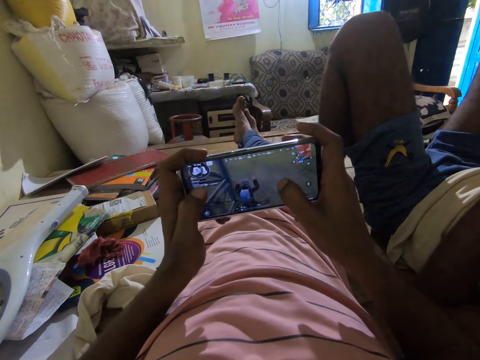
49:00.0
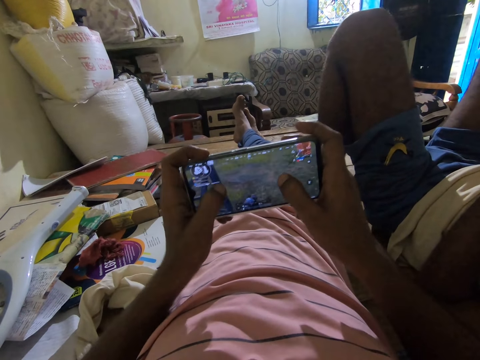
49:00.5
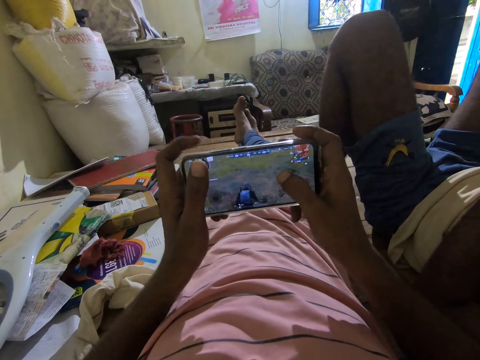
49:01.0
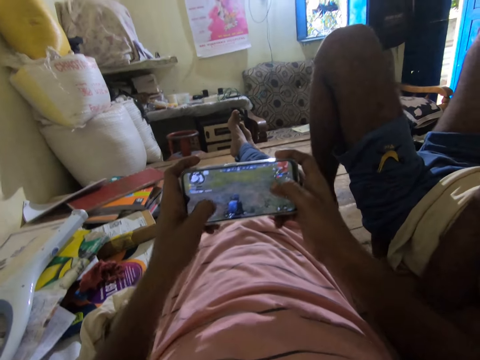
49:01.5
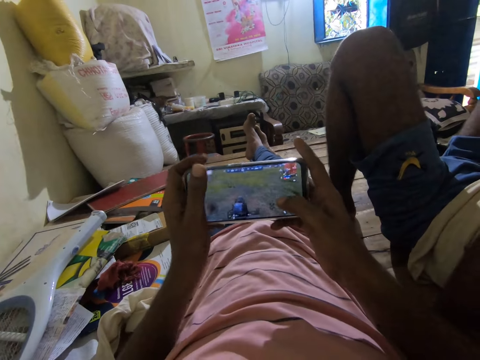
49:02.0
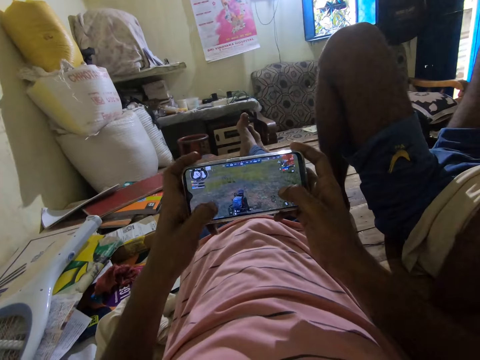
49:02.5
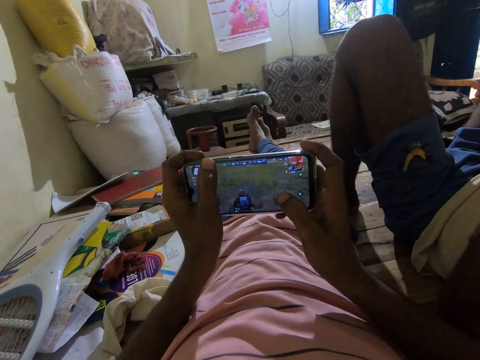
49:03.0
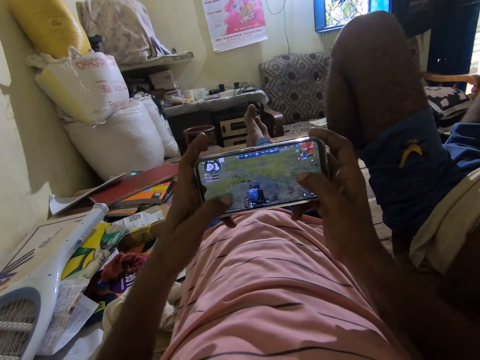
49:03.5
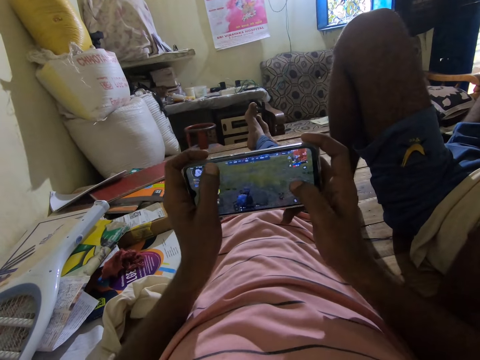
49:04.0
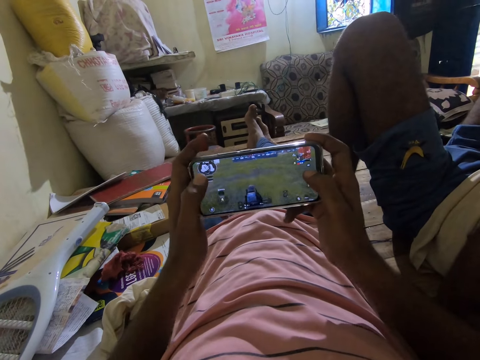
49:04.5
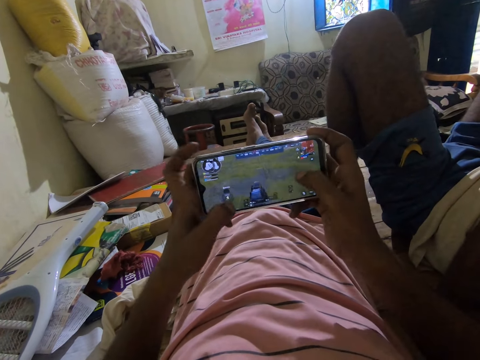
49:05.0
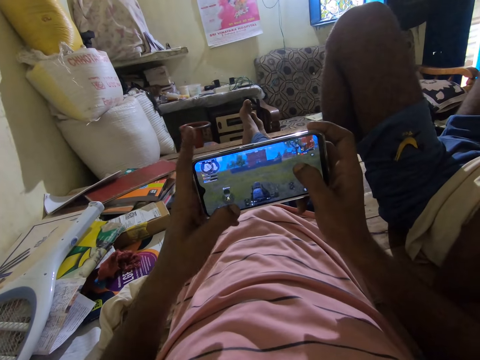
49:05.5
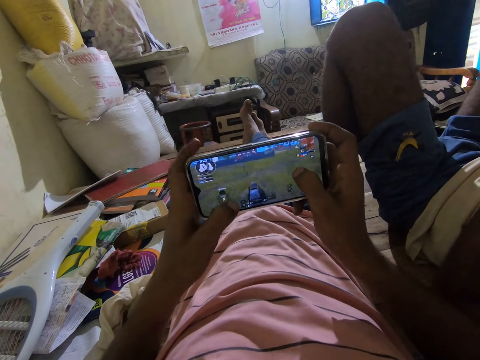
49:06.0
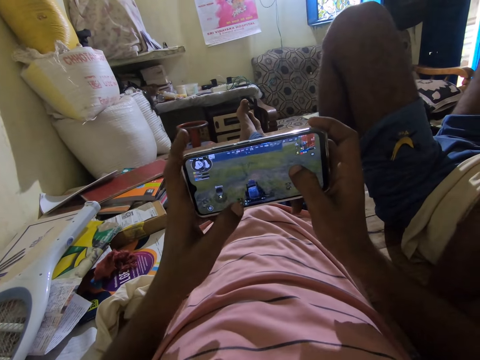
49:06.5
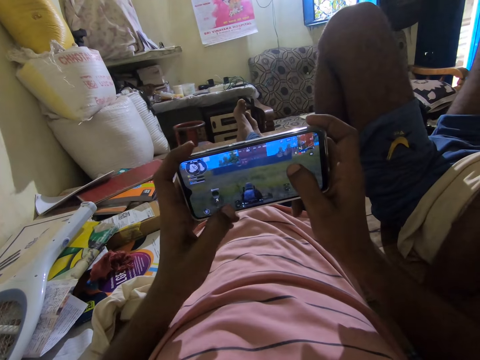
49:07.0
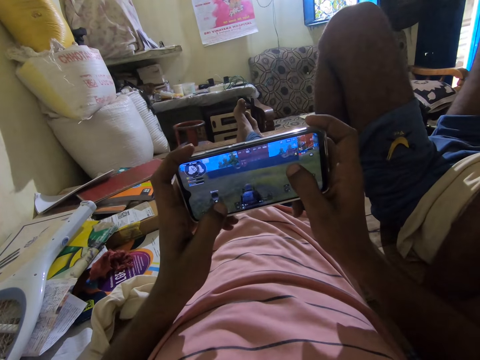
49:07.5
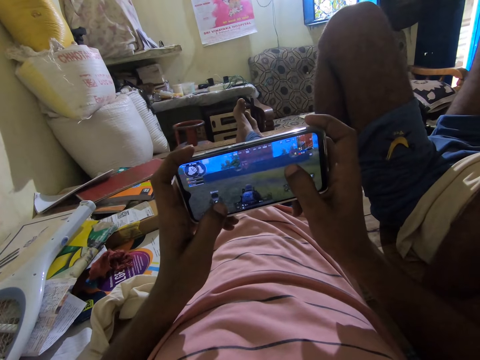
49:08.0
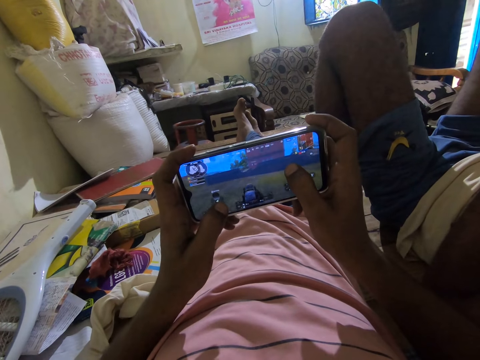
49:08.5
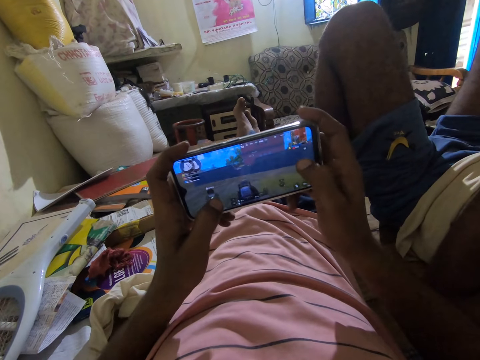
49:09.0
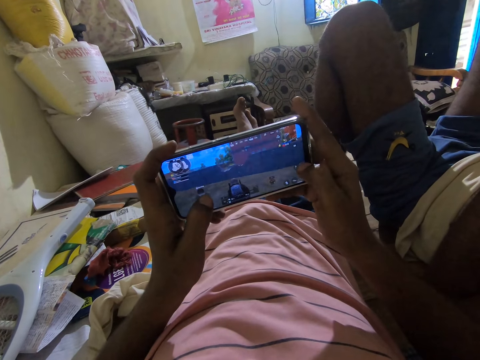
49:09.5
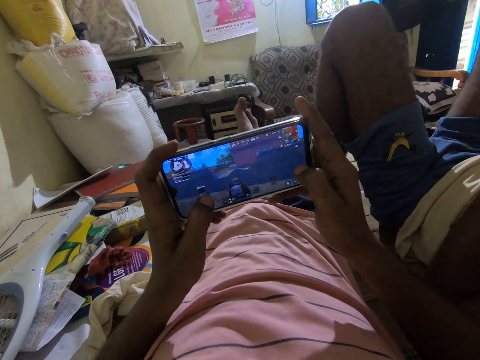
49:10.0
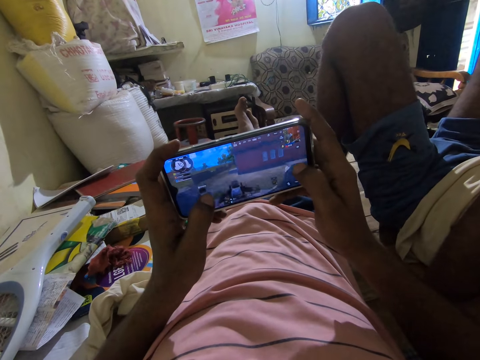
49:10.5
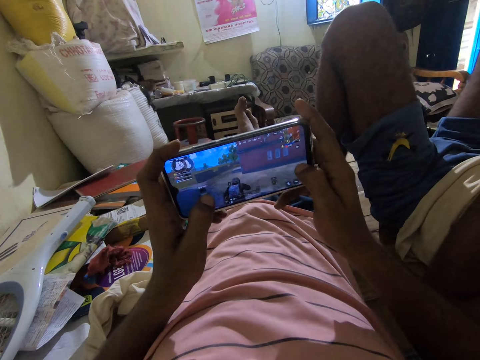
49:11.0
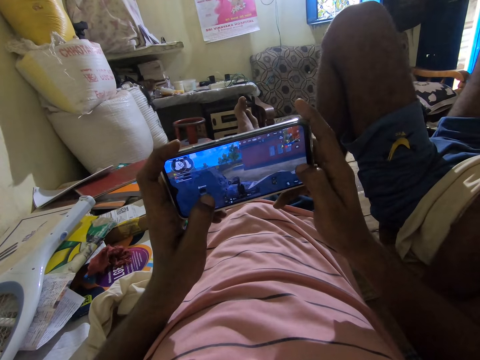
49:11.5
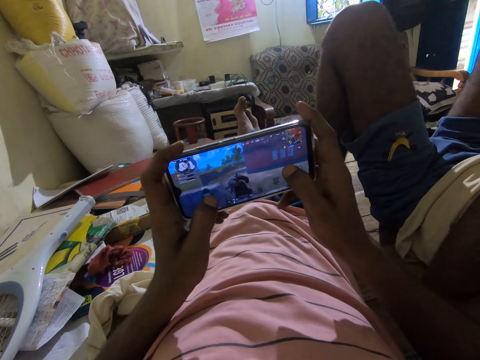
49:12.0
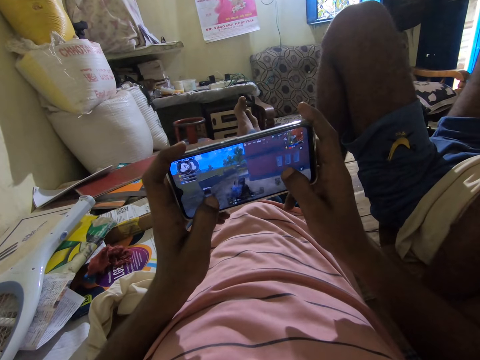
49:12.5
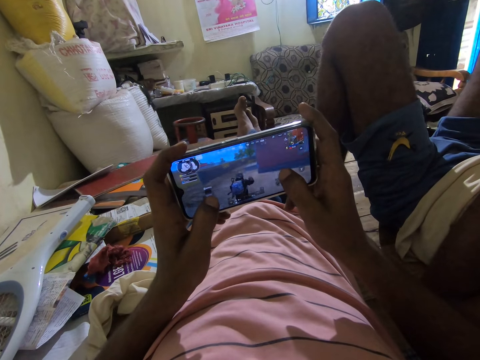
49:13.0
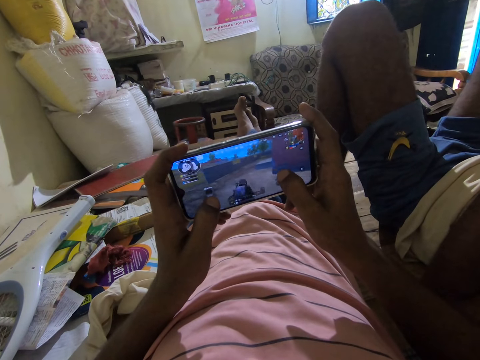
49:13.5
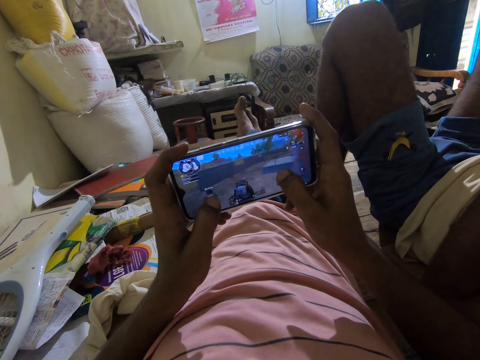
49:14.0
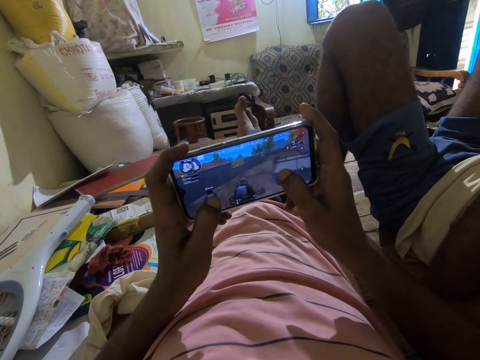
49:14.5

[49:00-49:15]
The camera wearer plays a game in a phone. They talk in a room. They play a game in the phone. They sing in the room. They play a video game on the phone. They tap the game in the phone.

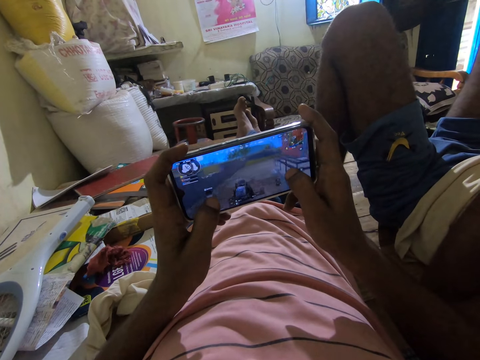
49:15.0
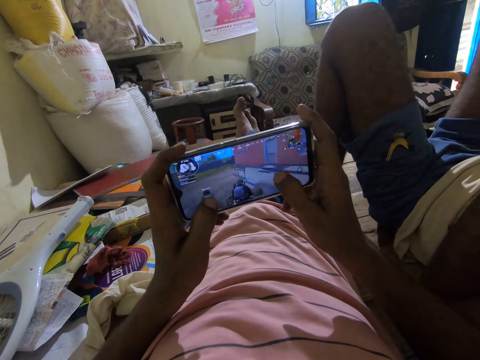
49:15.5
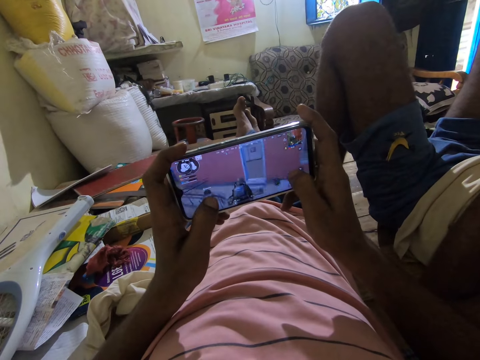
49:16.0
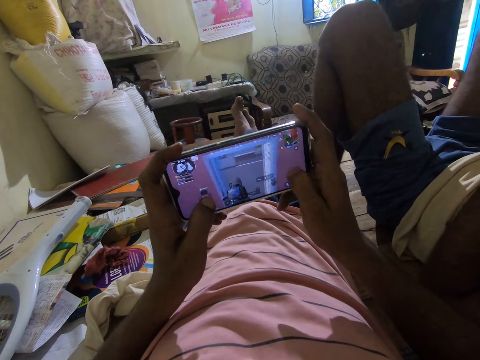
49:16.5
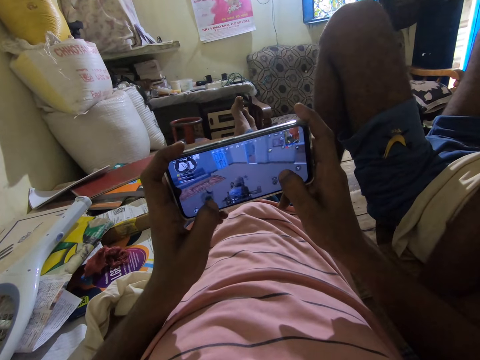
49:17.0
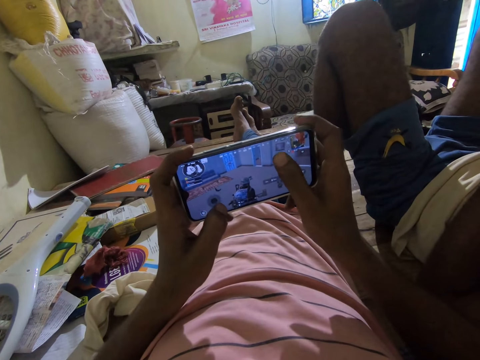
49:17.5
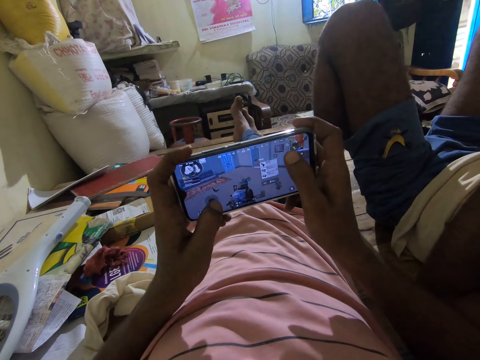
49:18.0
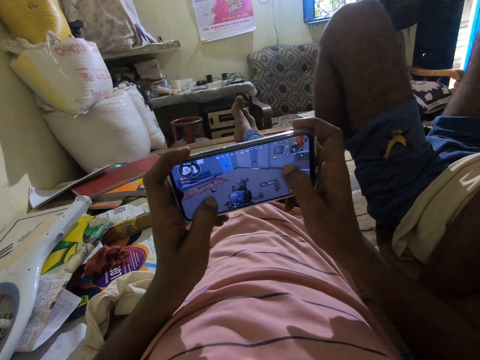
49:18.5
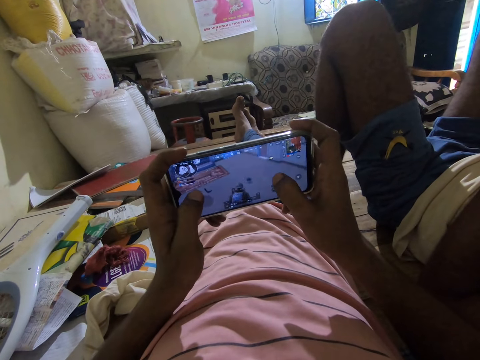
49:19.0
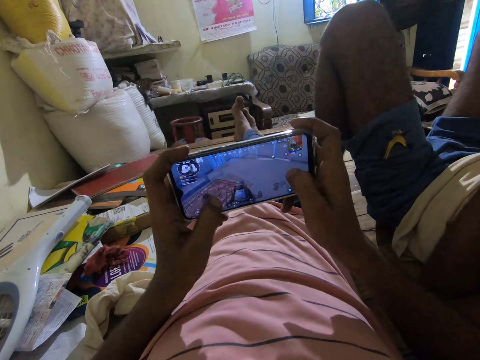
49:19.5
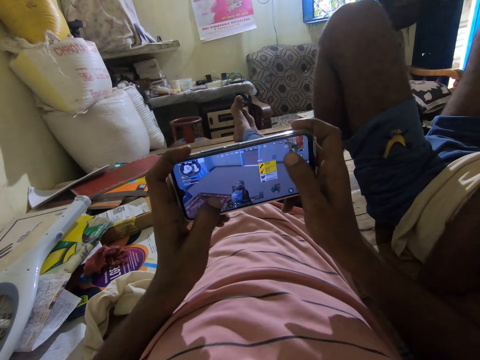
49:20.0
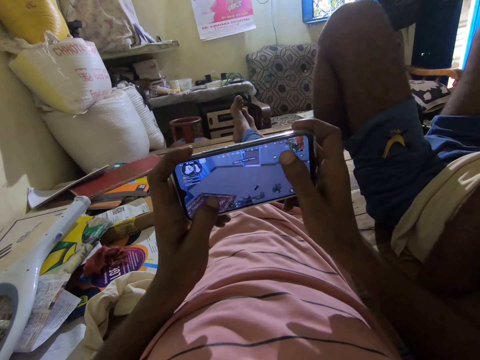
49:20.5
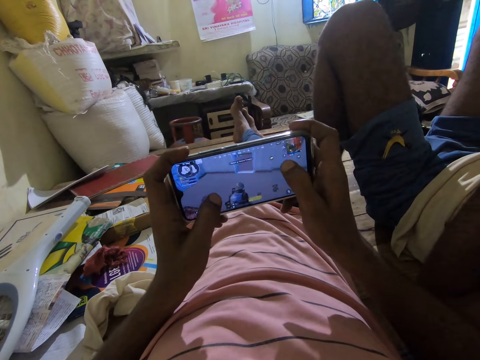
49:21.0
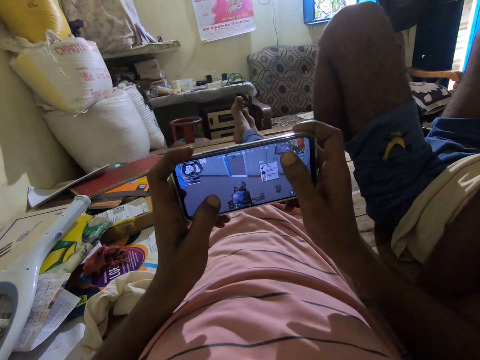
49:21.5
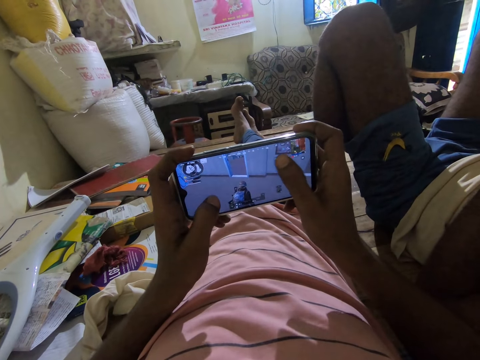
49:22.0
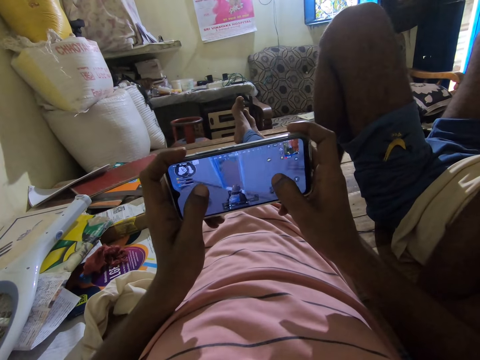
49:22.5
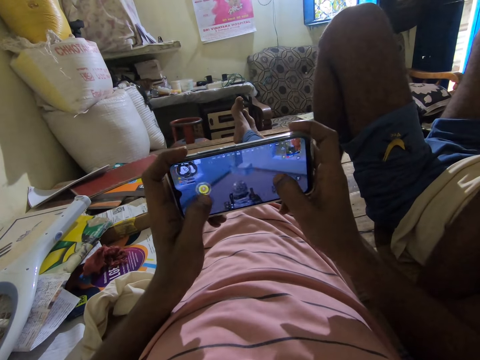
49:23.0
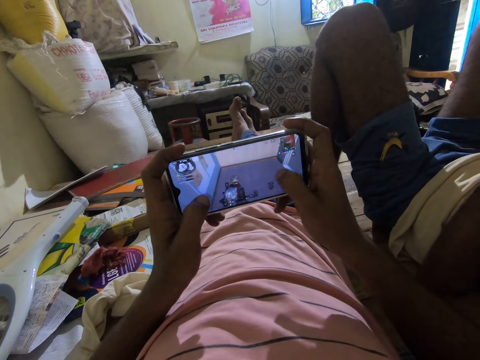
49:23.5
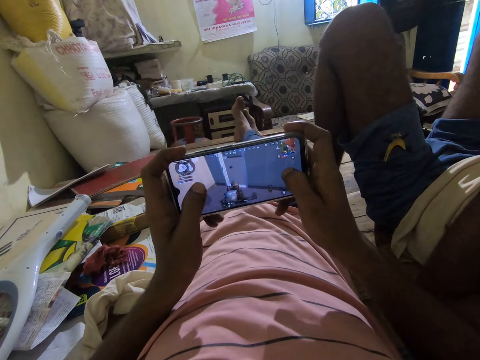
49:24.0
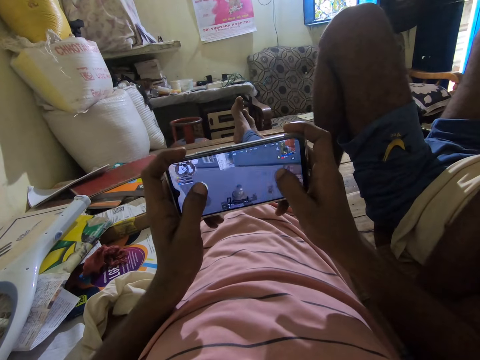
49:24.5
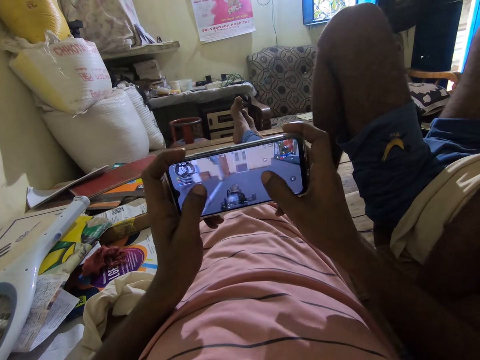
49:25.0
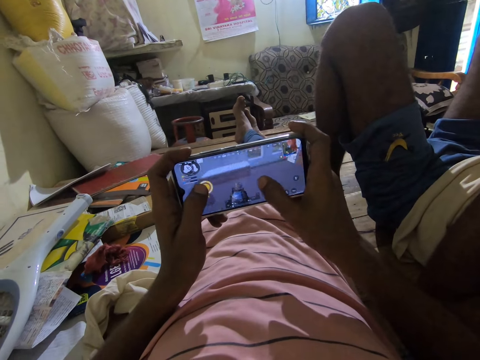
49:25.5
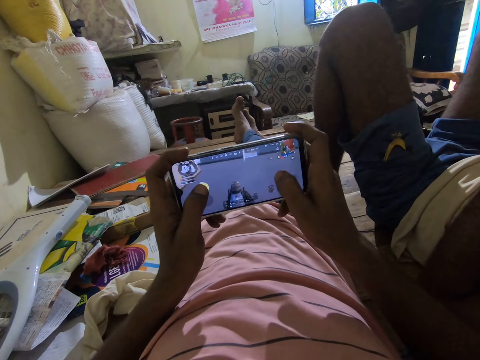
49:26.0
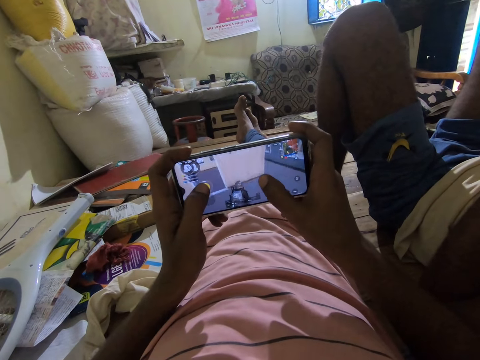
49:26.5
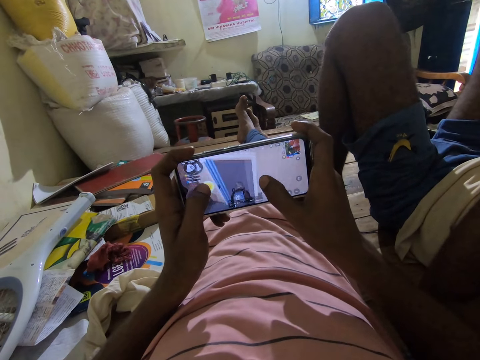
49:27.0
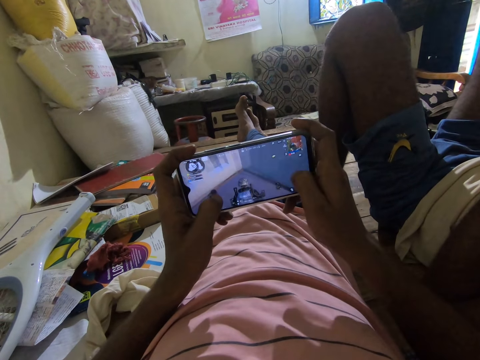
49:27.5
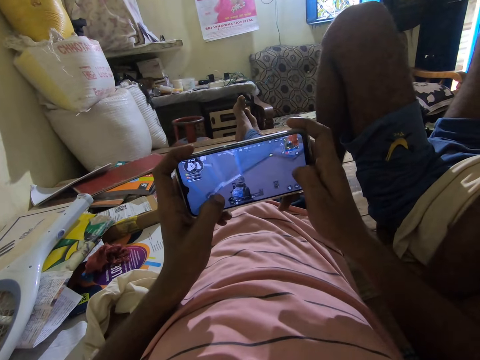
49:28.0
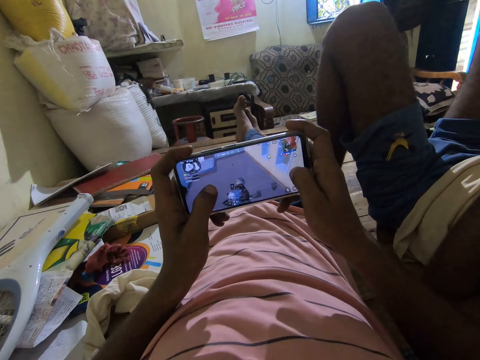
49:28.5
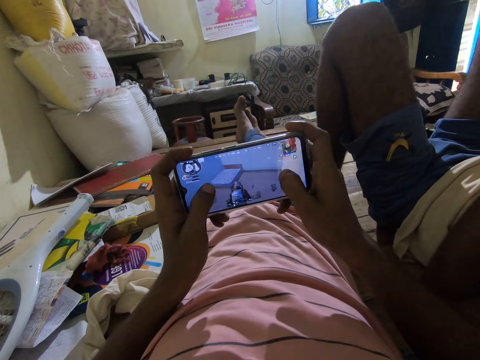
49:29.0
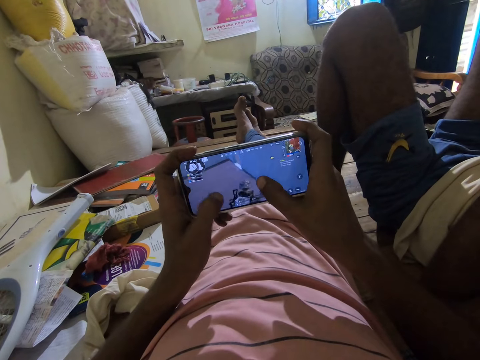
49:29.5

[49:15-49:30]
The camera wearer scrolls a game in a phone. They tap the game in the phone. They play the game in the phone.
